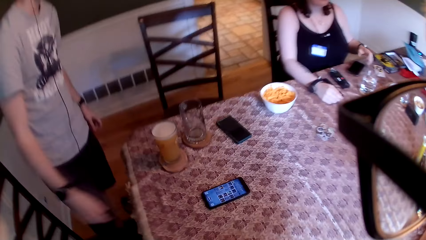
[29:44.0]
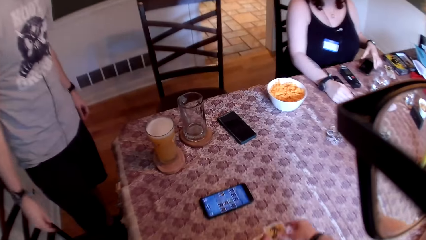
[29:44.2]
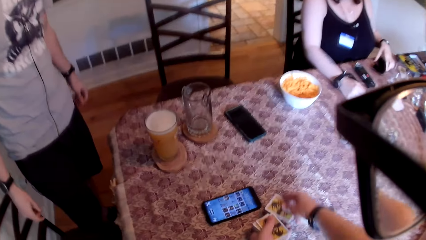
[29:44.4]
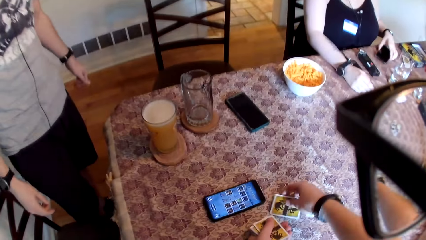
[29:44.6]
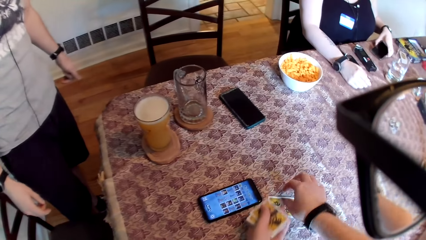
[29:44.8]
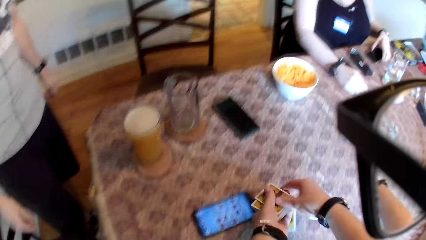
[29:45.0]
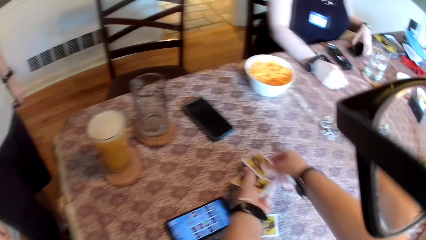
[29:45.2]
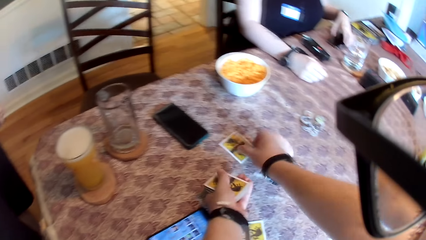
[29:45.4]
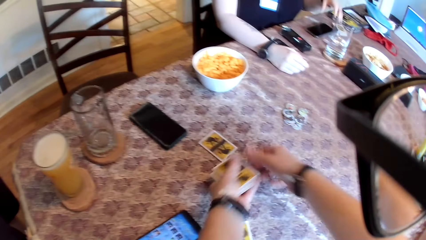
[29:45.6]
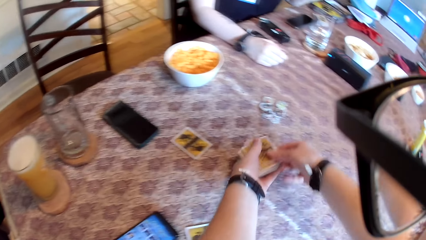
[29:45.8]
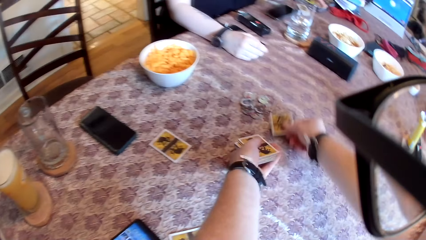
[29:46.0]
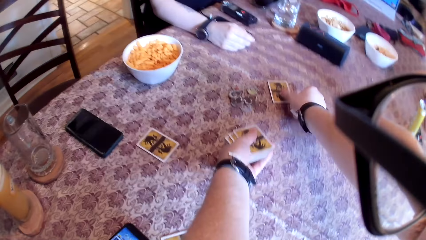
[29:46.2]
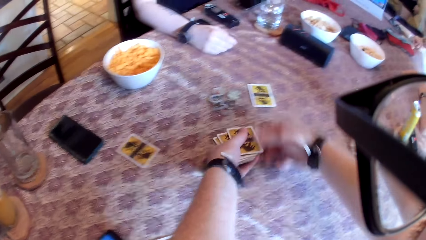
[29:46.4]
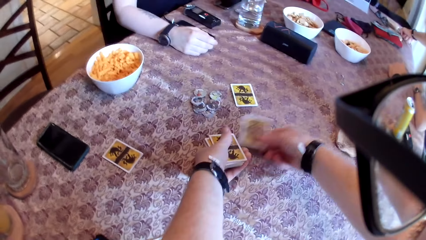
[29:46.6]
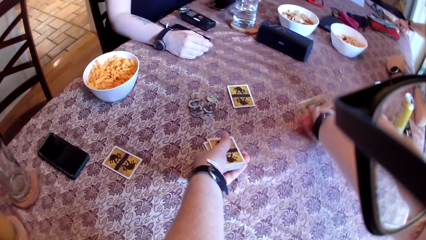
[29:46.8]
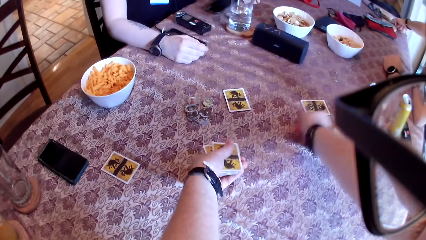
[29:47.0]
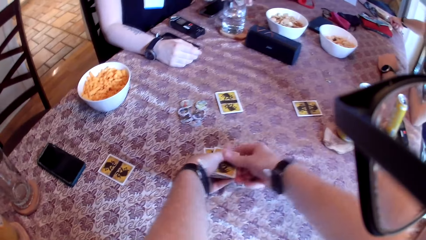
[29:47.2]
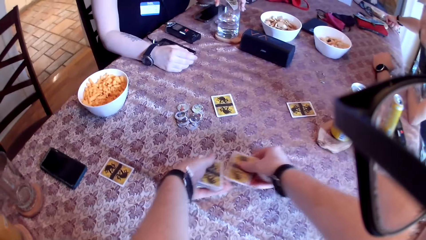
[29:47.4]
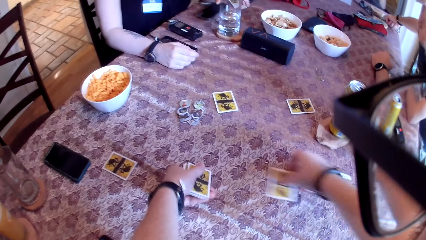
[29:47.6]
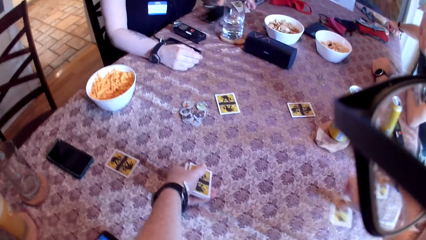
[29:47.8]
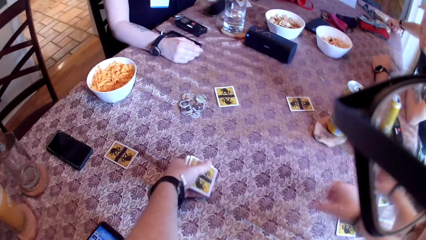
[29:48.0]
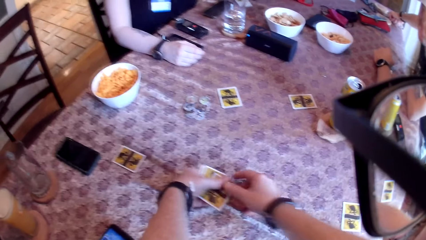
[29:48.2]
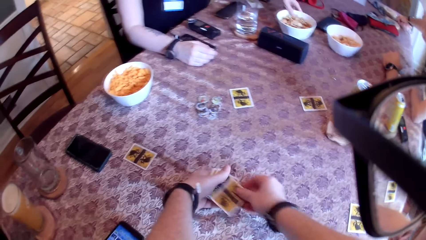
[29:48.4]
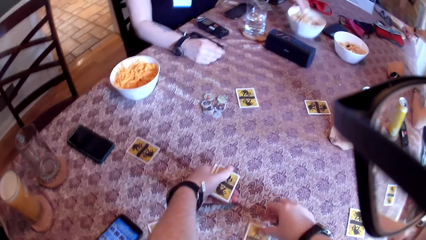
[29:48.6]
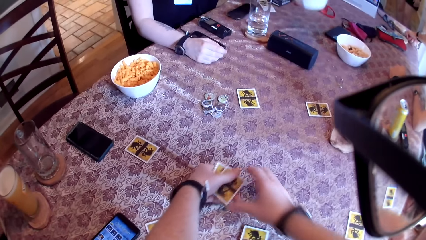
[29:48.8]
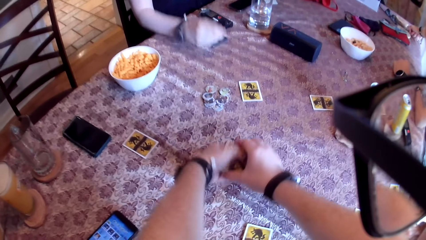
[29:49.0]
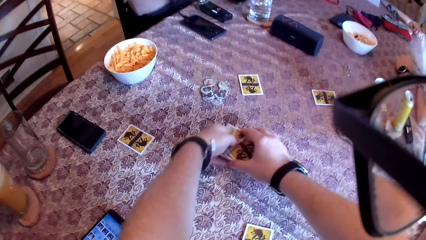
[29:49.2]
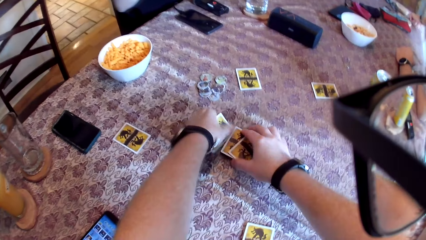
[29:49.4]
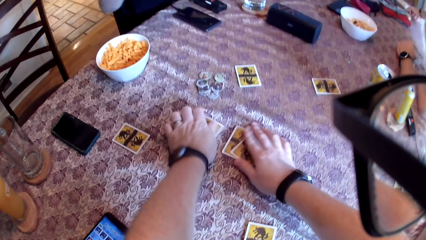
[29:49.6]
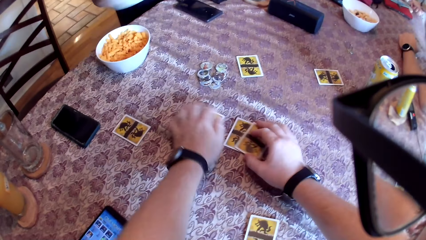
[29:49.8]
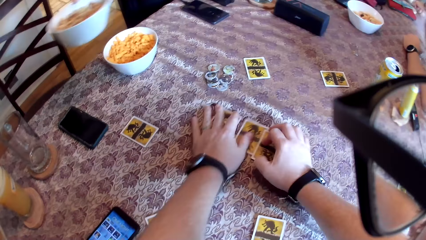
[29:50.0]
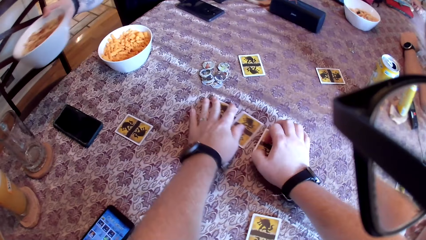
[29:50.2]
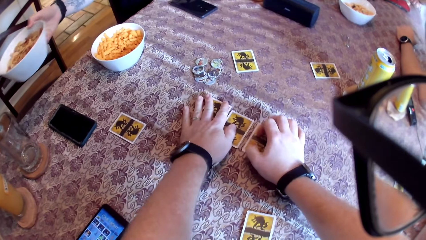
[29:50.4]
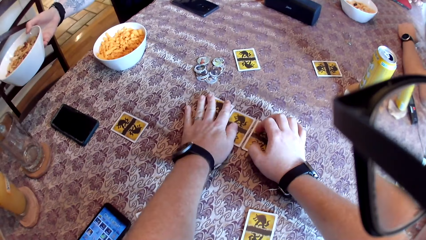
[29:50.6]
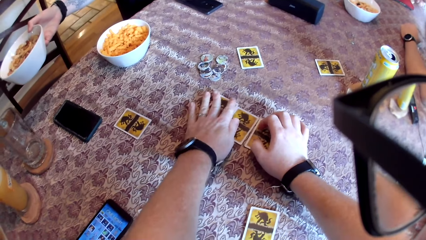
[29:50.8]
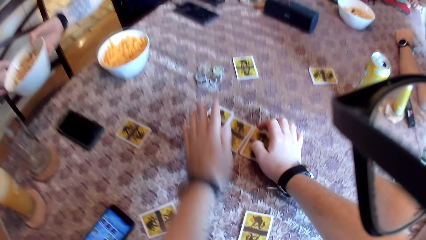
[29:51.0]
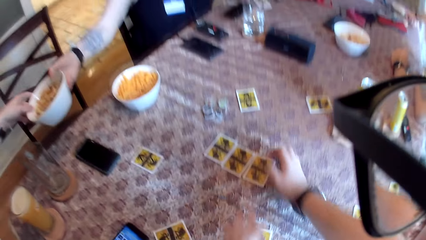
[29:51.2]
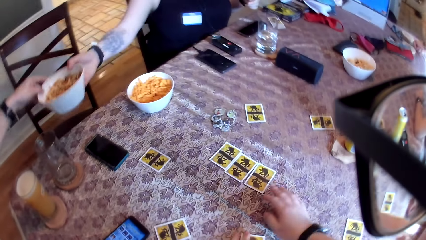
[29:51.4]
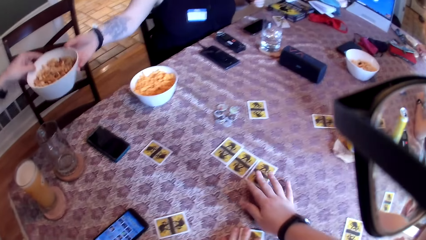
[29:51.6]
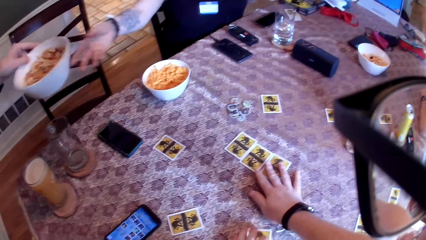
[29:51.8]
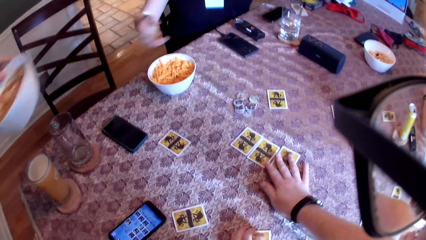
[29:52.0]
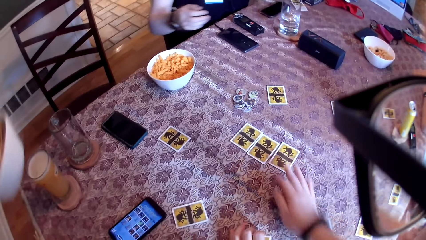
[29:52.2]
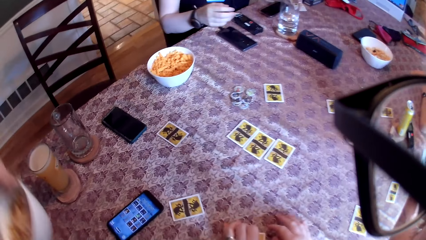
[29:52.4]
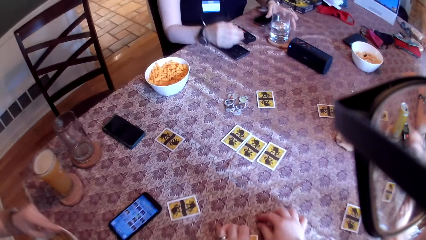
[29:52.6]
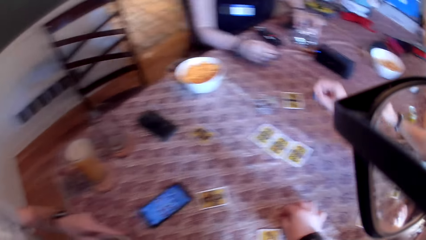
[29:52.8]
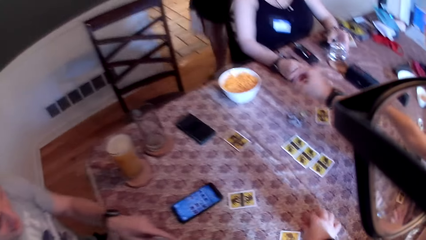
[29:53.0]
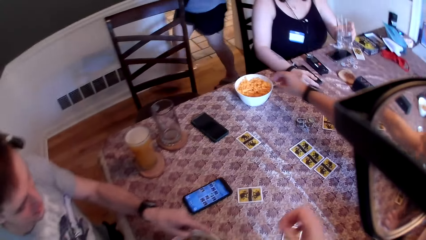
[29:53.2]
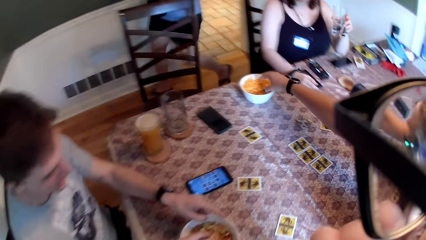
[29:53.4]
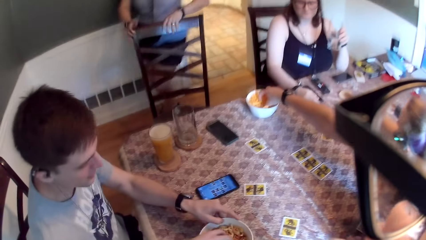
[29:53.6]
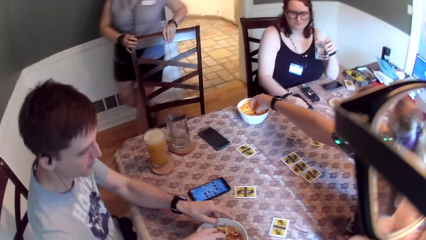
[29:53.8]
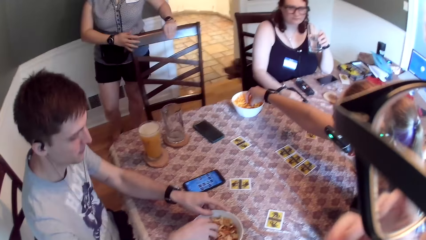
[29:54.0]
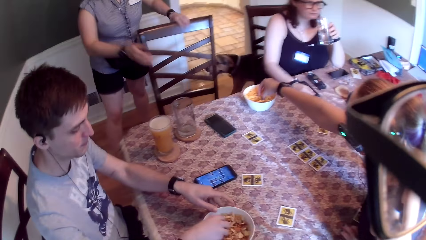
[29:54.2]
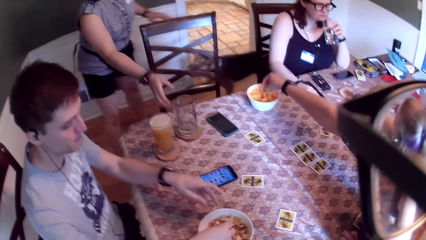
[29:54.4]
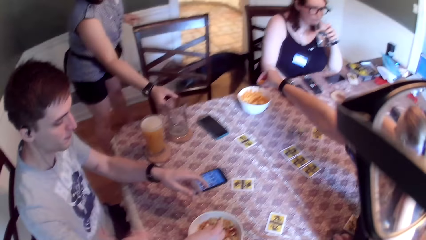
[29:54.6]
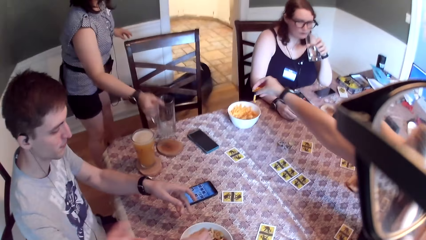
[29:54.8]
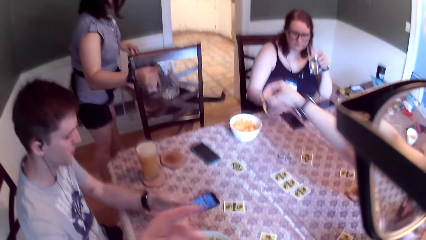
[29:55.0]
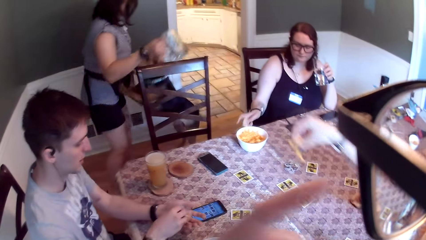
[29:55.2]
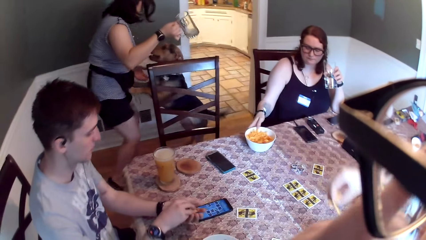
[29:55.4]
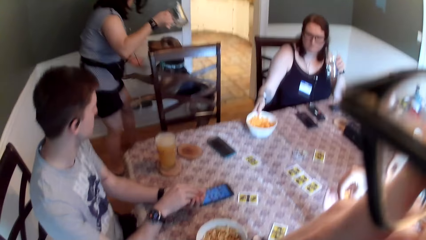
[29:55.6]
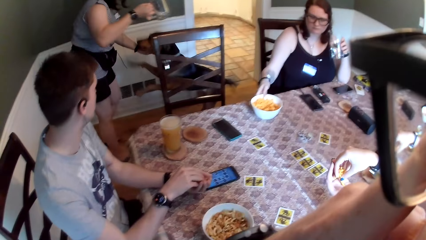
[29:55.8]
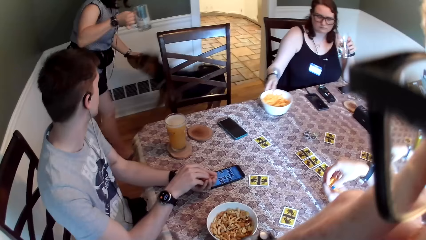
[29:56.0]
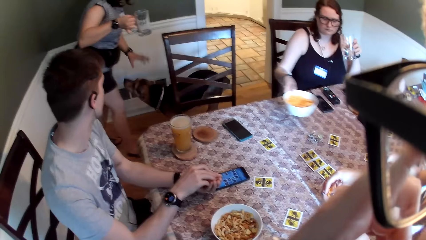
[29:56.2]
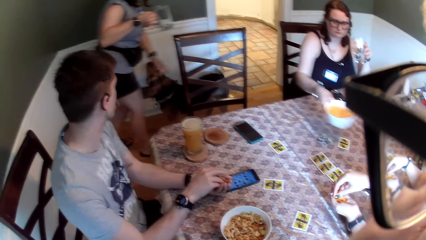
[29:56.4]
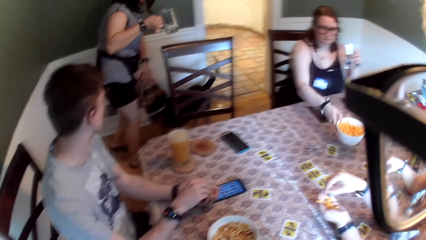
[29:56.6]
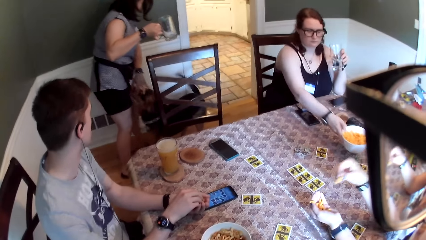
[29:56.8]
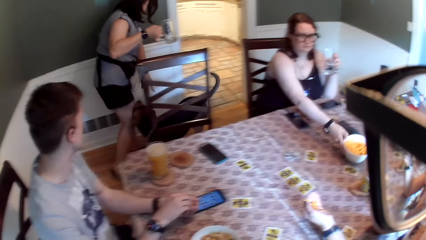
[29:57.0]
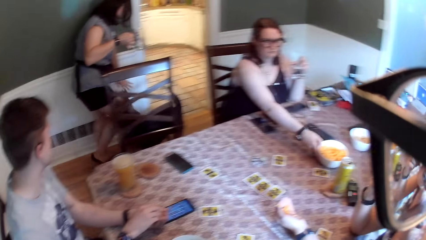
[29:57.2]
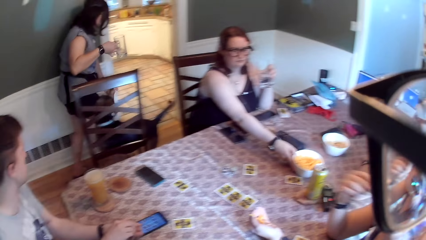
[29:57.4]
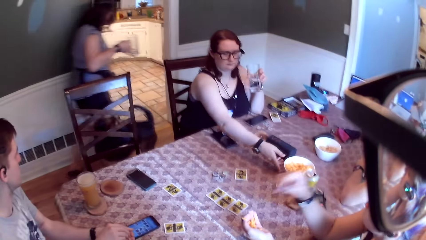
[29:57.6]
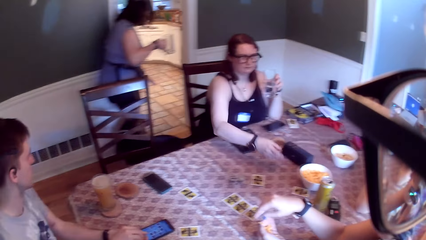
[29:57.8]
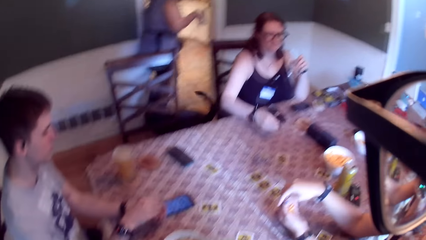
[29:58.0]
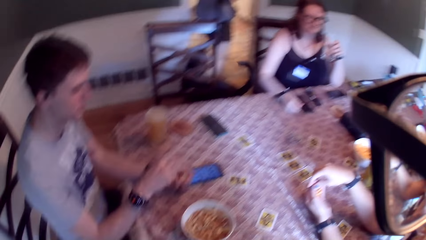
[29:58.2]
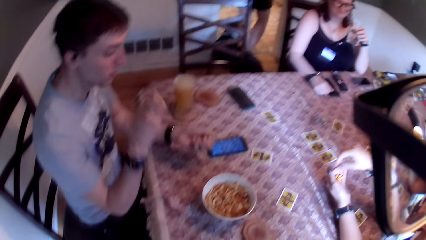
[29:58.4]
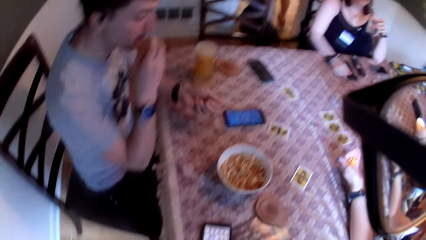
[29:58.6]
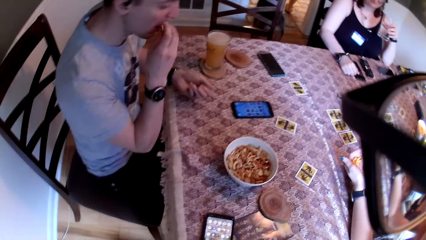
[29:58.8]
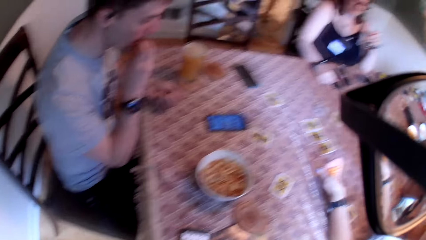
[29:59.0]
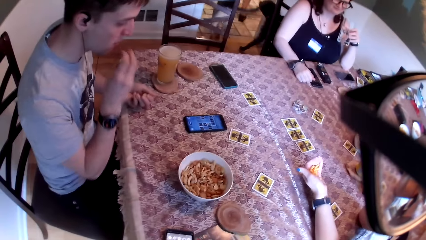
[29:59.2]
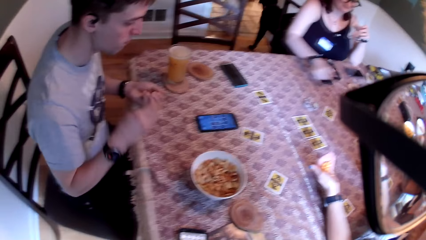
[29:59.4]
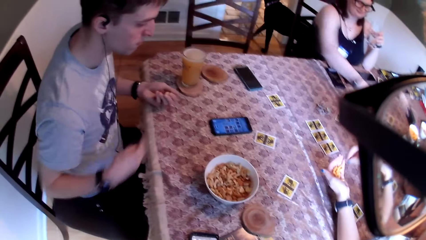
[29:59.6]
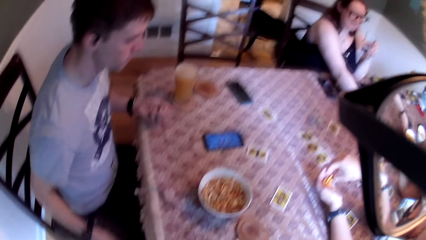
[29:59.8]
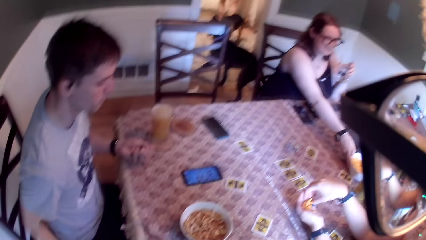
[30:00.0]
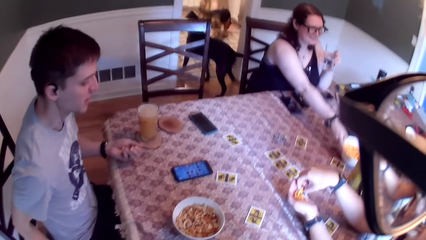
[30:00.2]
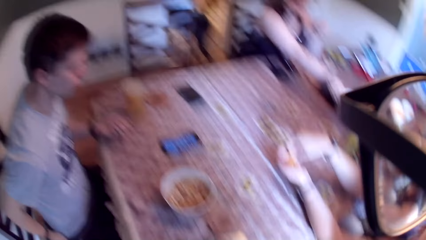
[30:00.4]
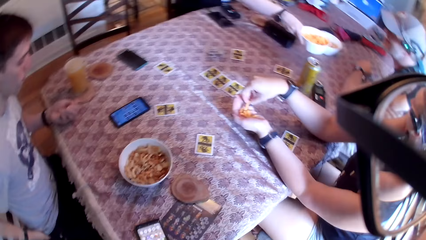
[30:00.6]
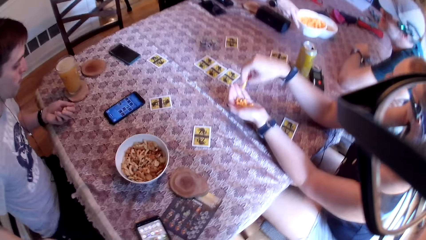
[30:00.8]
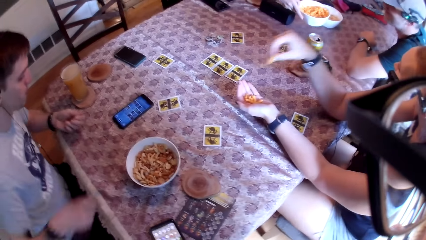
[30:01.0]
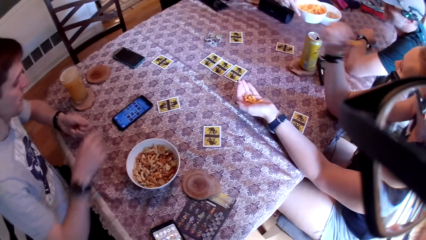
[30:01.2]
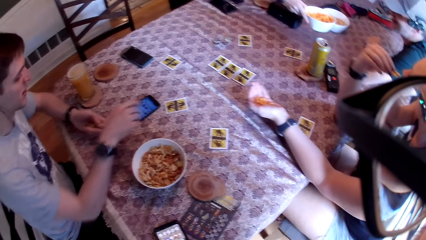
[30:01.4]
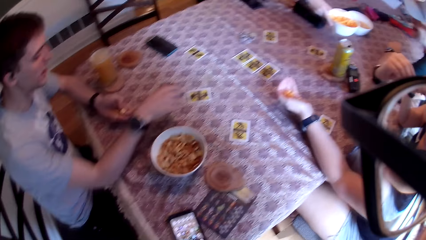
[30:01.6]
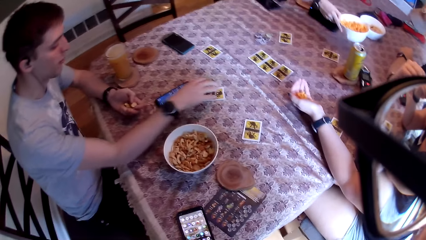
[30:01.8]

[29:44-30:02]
The camera wearer talks to colleagues and distributes cards. He arranges cards on the table with his right hand. A woman shifts a phone on the table with her left hand. The woman picks up a bowl of snacks from the table with her left hand. The camera wearer spreads out three cards on the table with both hands. The woman hands the bowl of snacks to a man with her right hand. The man takes the bowl with his left hand. The camera wearer talks to colleagues. He shifts the cards on the table with his right hand. The first woman picks up a glass of water from the table with her left hand. The man puts the bowl on the table with his left hand. Another woman takes snacks from the bowl on the table with her right hand. The man takes snacks from the bowl with his right hand. The camera wearer converses with the man. A third woman picks up a cup from a coaster on the table with her right hand. A dog interacts with the third woman. The man puts the snacks in his left hand. The first woman picks up the bowl of snacks from the table with her right hand. The camera wearer adjusts his eyeglasses with his left hand. The second woman puts the snacks in her right hand into her left hand. The third woman plays with the dog. The camera wearer looks at the third woman. The third woman holds a mug. The first woman puts the bowl on the table with her right hand. The second woman puts snacks in her mouth with her right hand. The man responds to the camera wearer. The second woman takes snacks from her left hand with her right hand. The man puts the snacks in his mouth with his right hand. The camera wearer talks to the man. The second woman takes snacks from her left hand with her right hand. The first woman takes the bowl from the table with her right hand. The man responds to the camera wearer. The second woman puts the snacks in her mouth with her right hand.
